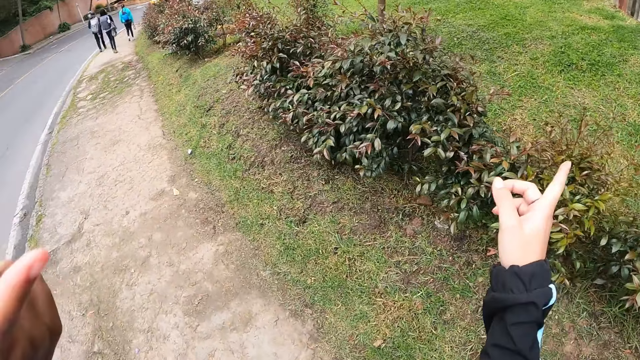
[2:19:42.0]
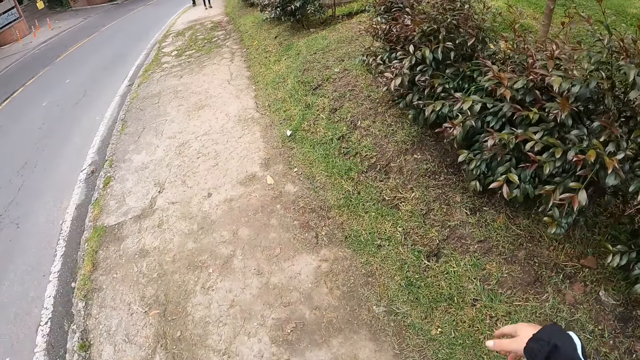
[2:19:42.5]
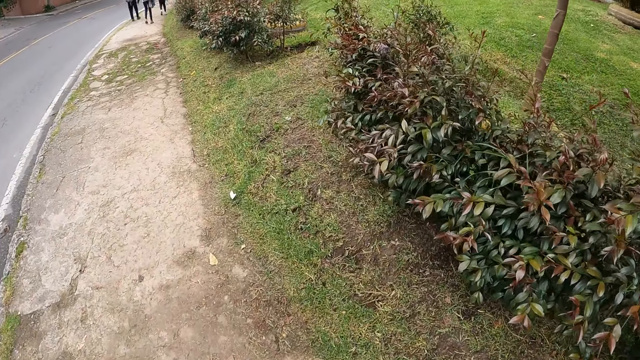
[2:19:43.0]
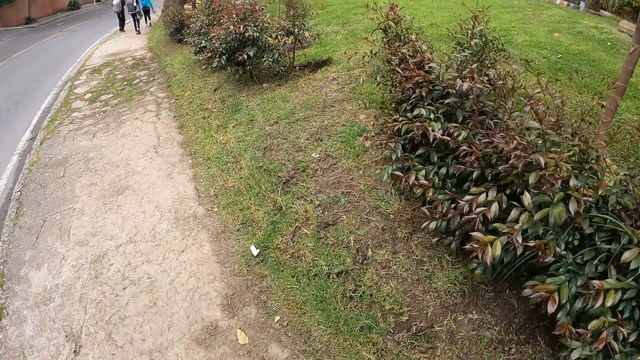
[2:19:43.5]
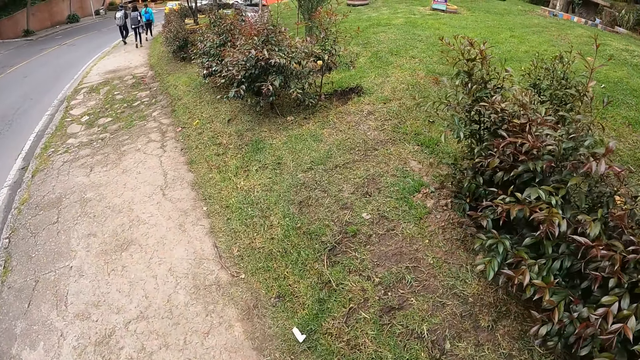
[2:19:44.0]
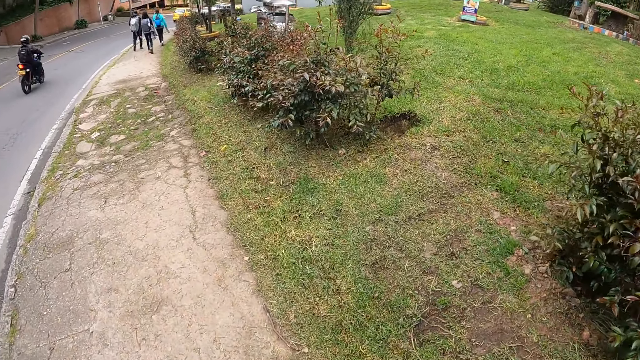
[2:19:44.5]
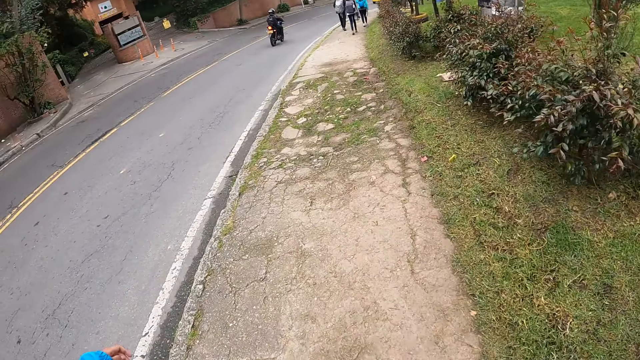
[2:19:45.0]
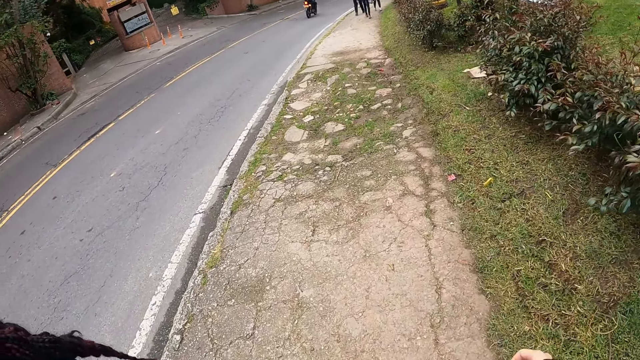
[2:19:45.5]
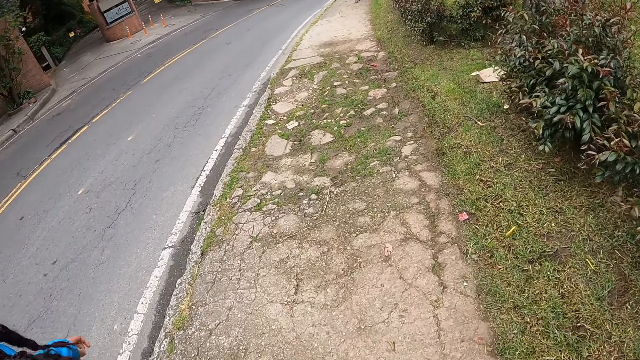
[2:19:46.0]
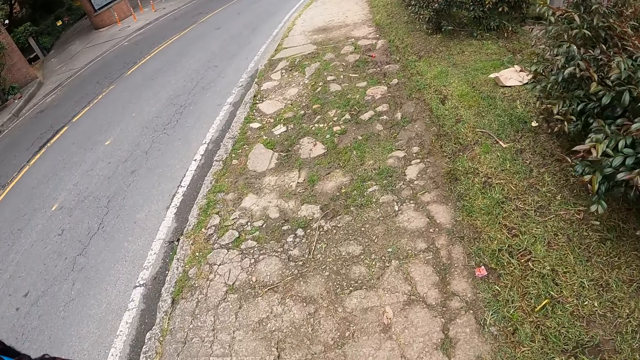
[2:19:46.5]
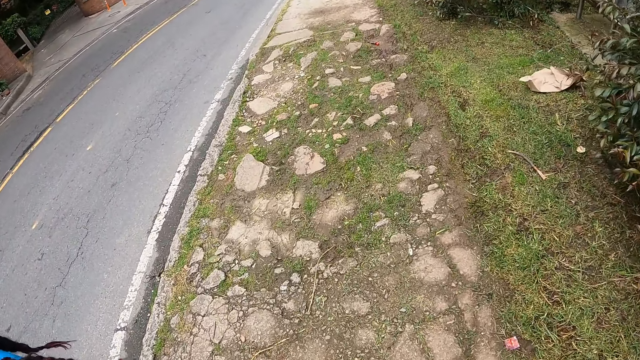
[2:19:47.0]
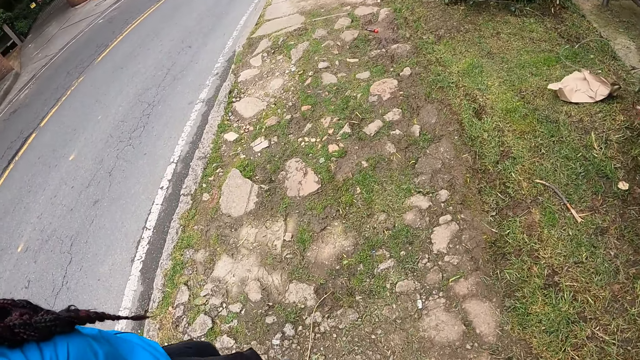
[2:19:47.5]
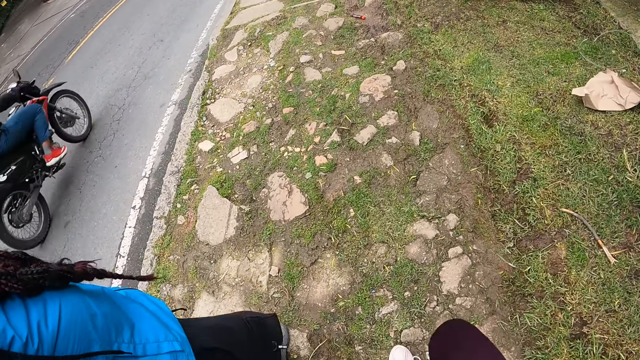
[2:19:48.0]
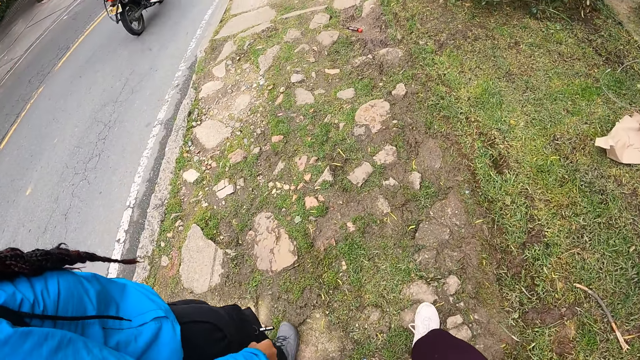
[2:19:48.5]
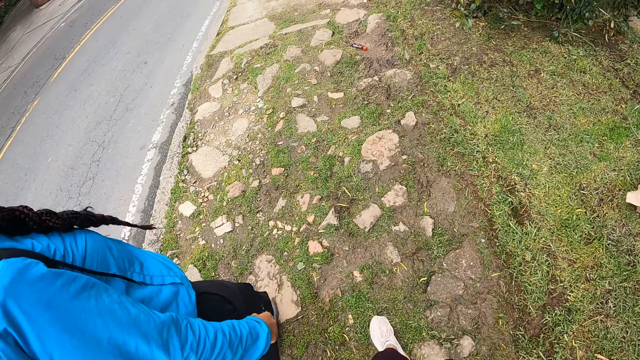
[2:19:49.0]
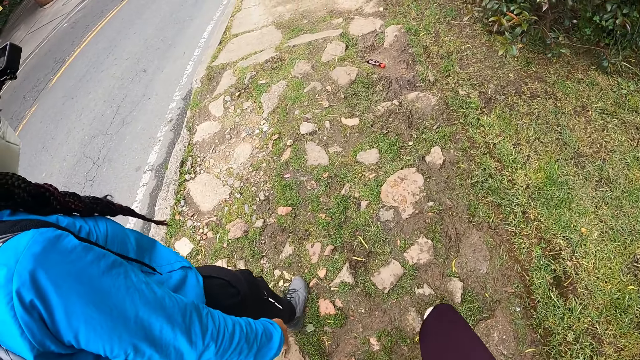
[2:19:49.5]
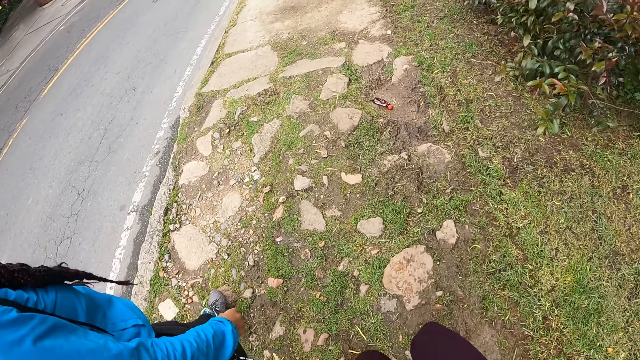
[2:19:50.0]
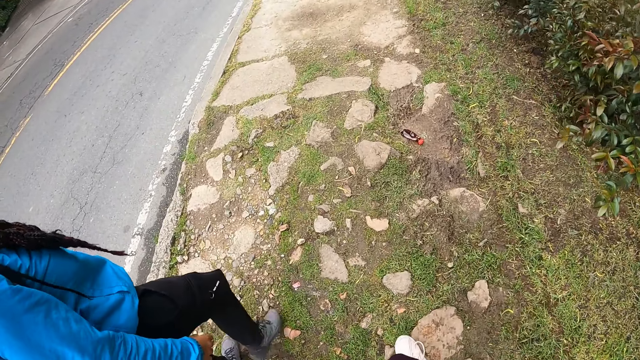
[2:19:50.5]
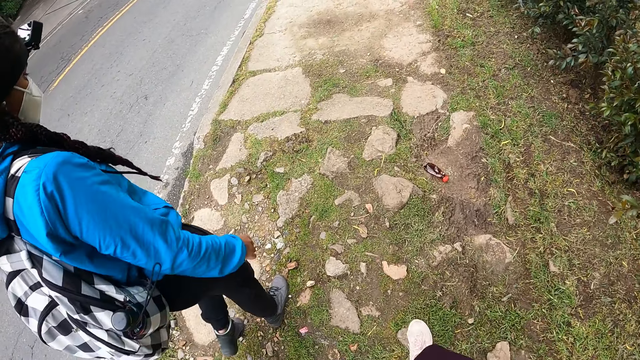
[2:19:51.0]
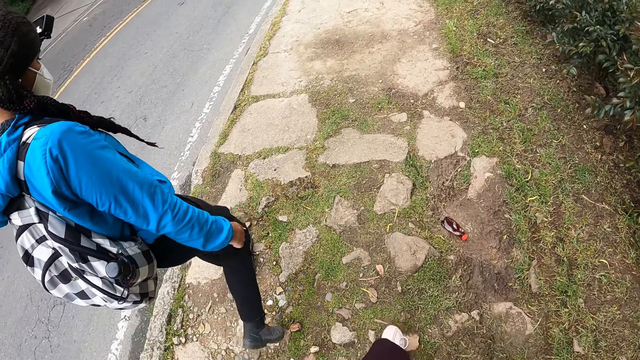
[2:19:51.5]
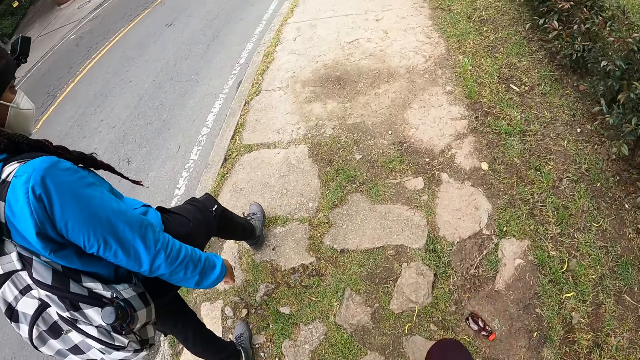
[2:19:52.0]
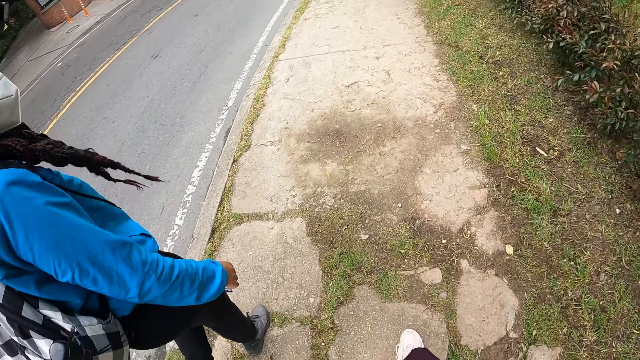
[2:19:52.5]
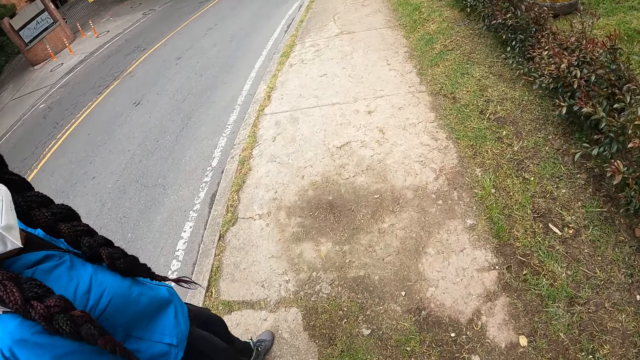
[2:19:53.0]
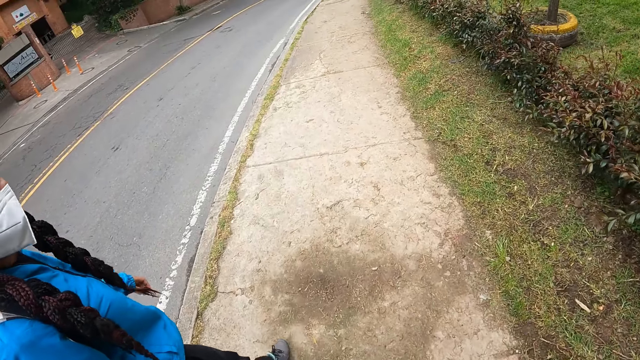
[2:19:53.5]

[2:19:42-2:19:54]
The camera wearer walks along the road with a woman. They converse with the woman. A black motorcycle passes by the camera wearer.

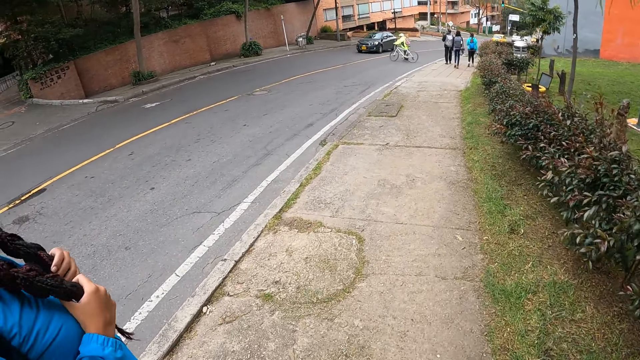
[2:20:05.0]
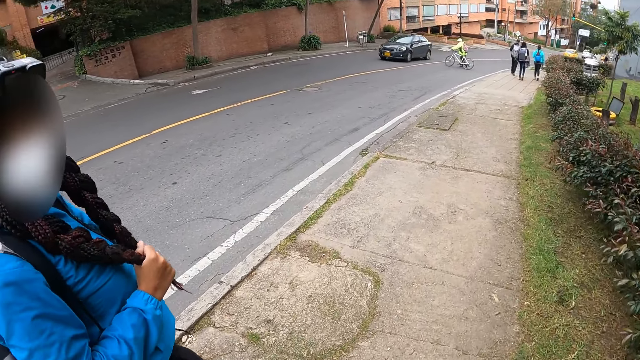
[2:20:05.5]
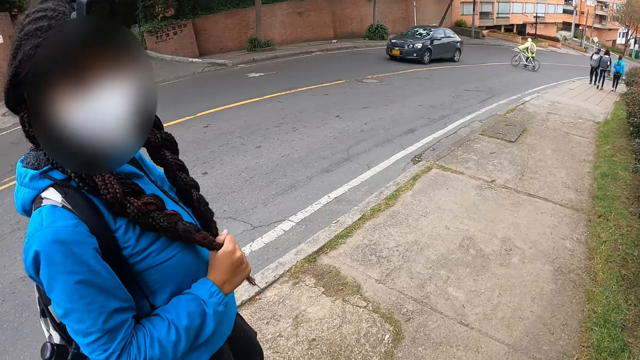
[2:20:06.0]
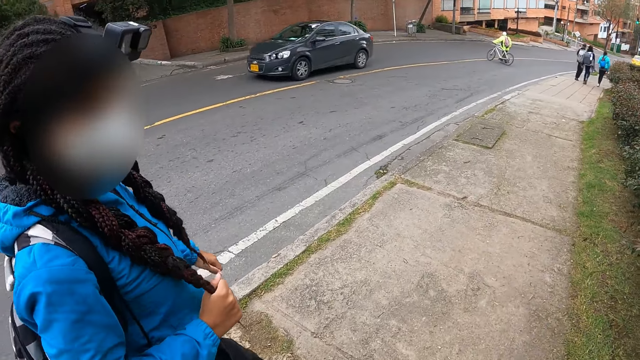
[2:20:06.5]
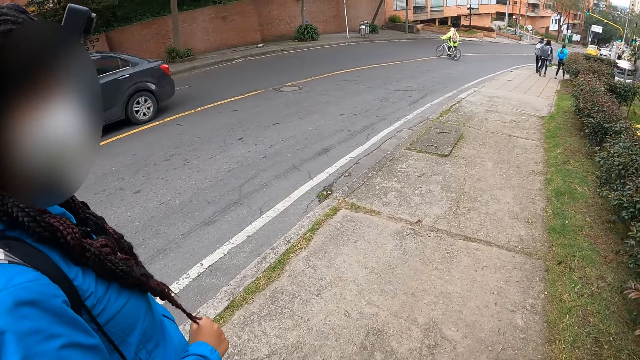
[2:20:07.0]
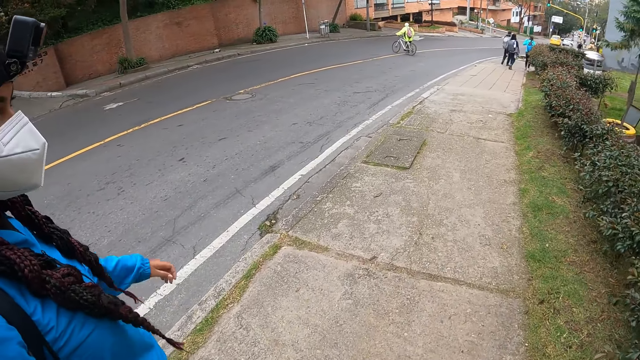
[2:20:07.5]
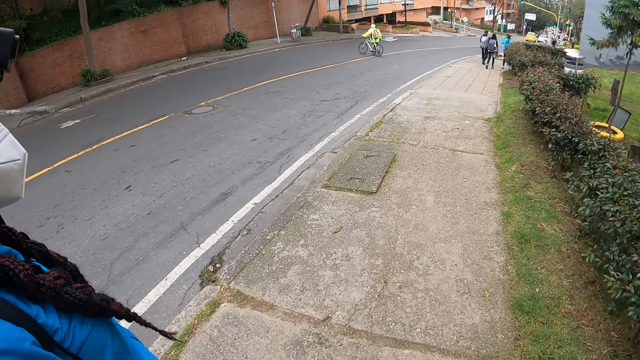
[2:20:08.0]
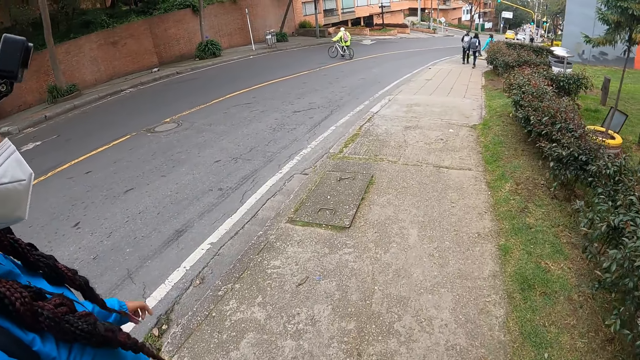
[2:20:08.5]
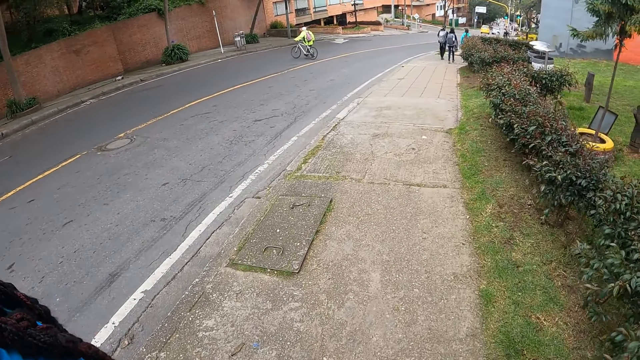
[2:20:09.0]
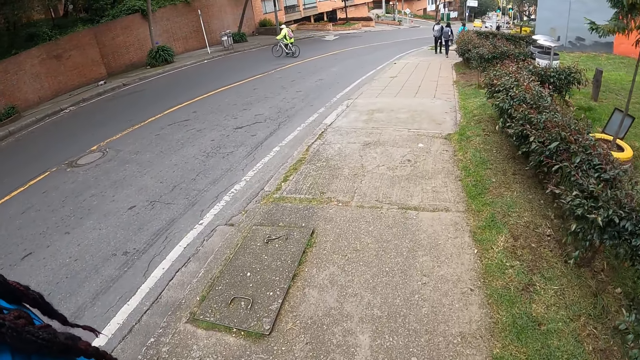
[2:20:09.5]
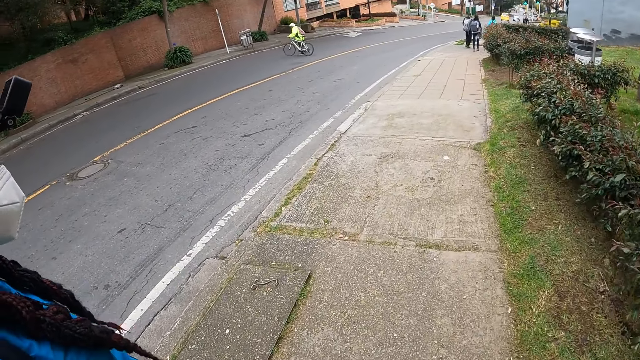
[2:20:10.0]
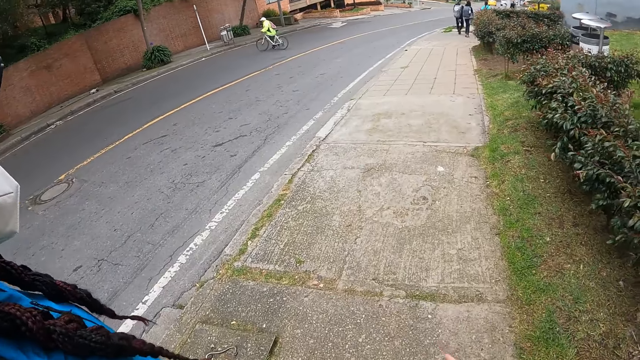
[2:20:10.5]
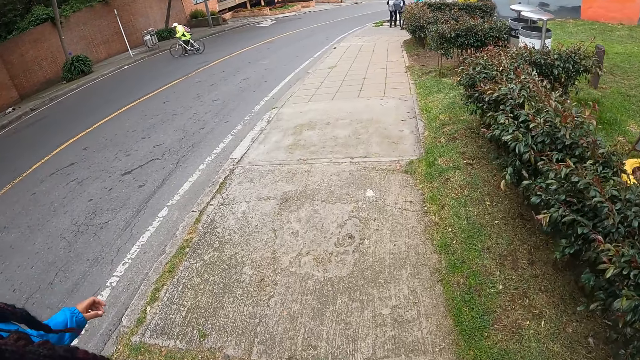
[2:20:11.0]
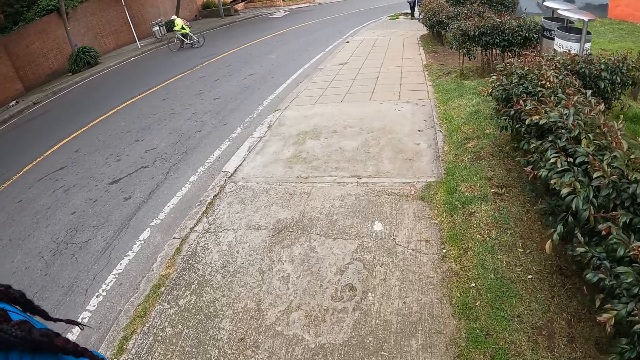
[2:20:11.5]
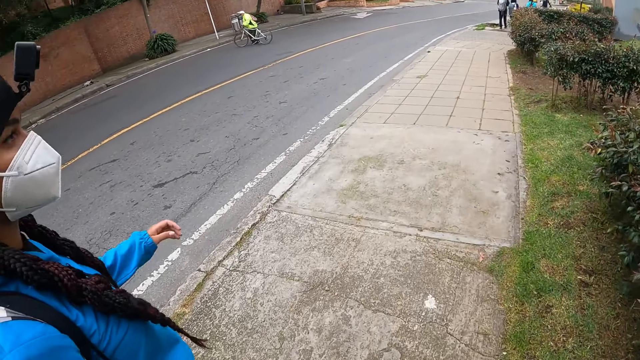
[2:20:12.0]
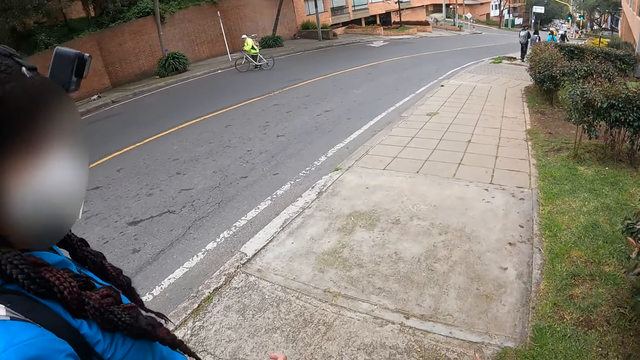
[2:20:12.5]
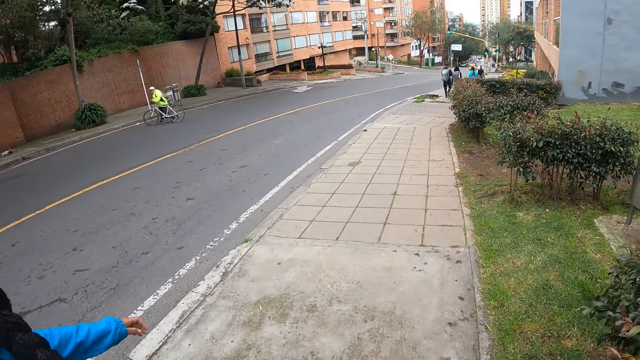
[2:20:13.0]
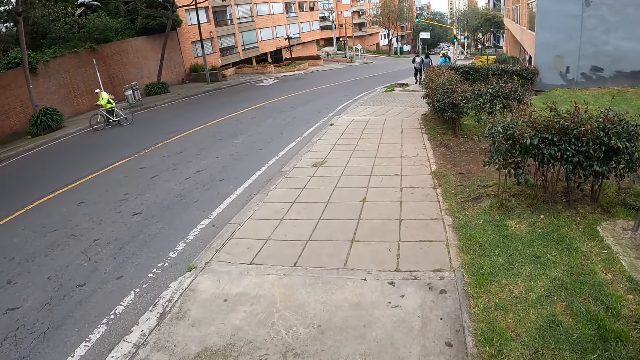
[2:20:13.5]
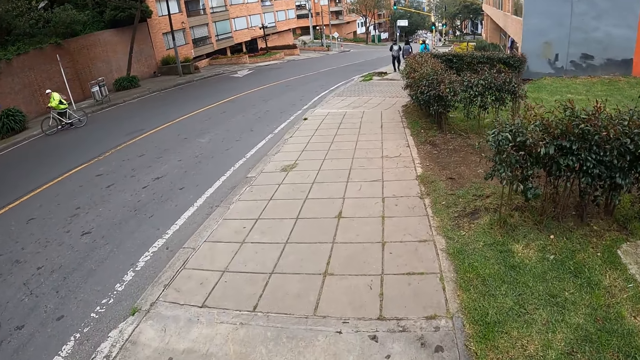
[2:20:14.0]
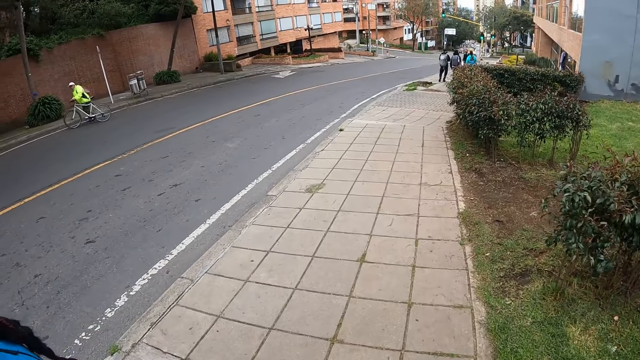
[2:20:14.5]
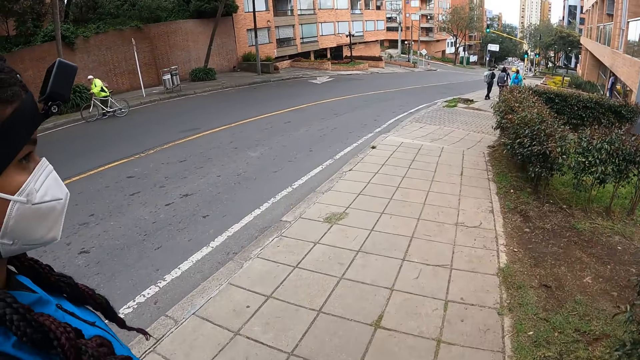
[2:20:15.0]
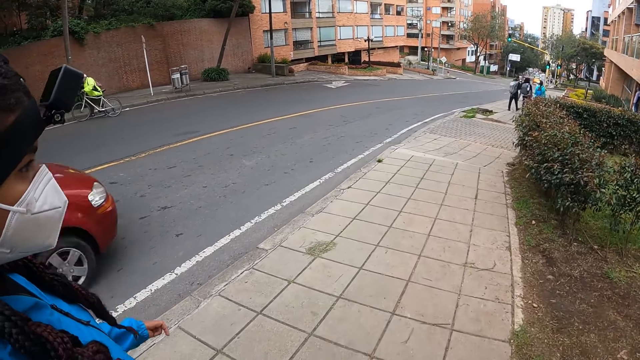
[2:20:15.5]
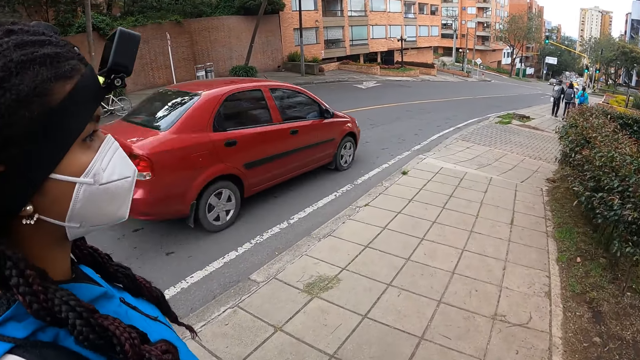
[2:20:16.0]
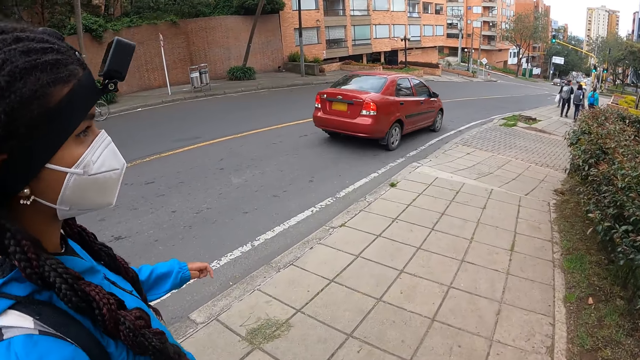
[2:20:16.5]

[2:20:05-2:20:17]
A black car passes by the camera wearer. A red car passes by the camera wearer.
